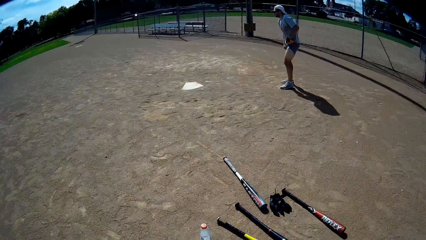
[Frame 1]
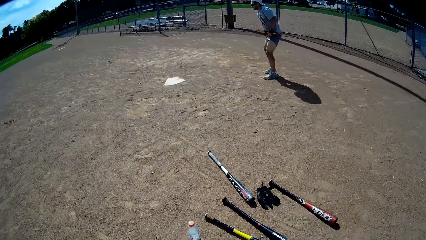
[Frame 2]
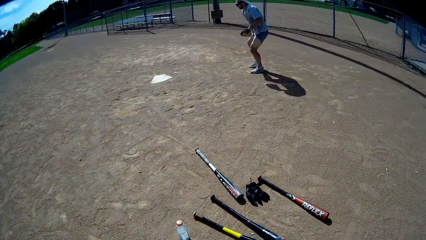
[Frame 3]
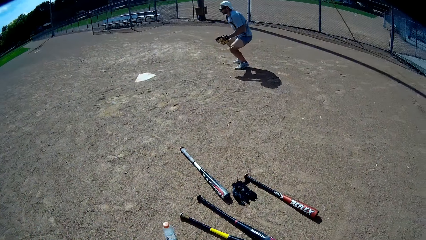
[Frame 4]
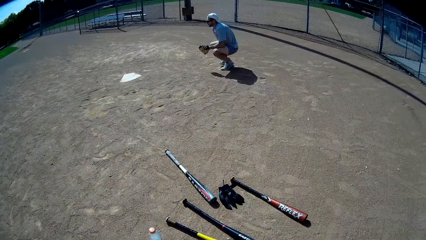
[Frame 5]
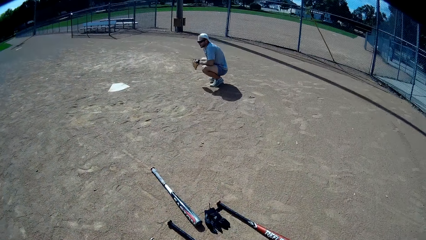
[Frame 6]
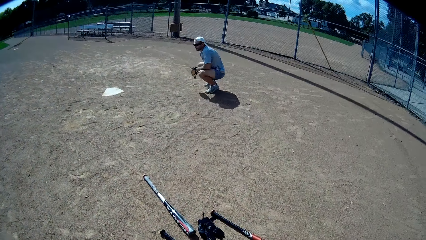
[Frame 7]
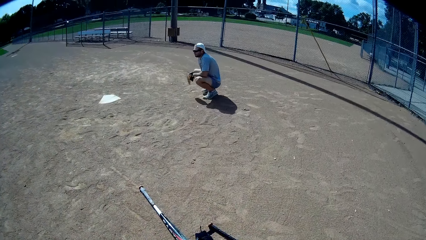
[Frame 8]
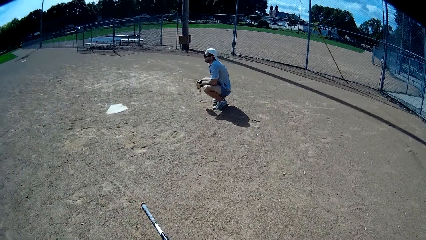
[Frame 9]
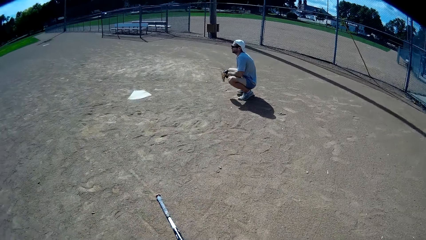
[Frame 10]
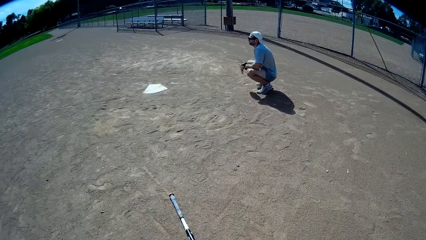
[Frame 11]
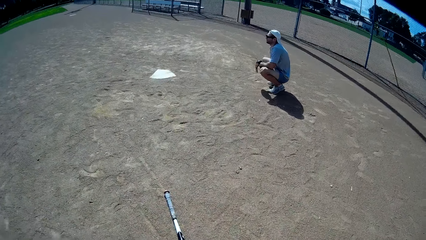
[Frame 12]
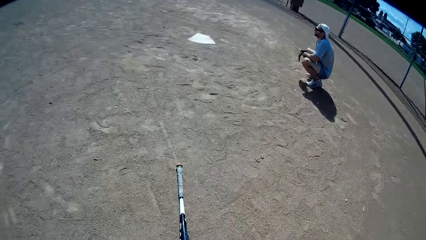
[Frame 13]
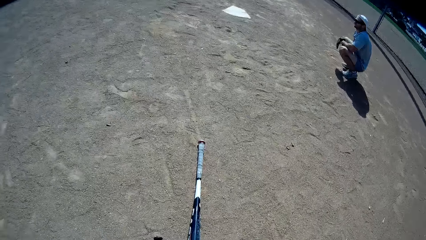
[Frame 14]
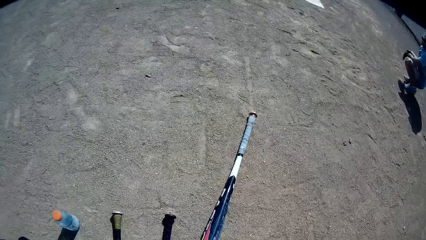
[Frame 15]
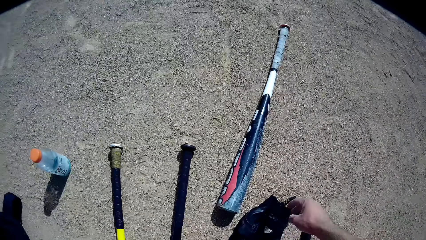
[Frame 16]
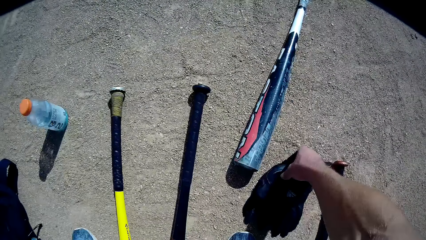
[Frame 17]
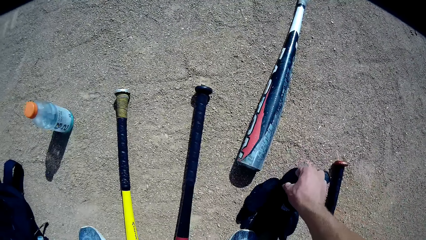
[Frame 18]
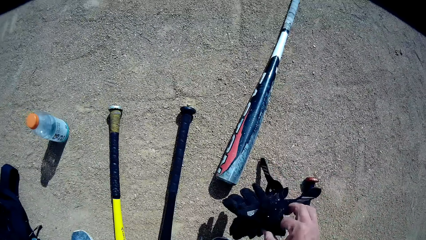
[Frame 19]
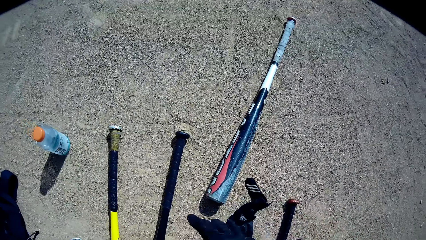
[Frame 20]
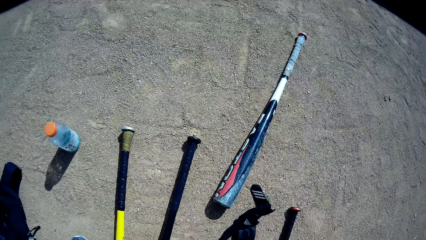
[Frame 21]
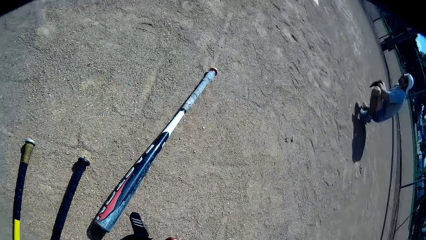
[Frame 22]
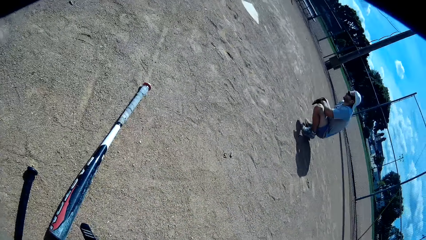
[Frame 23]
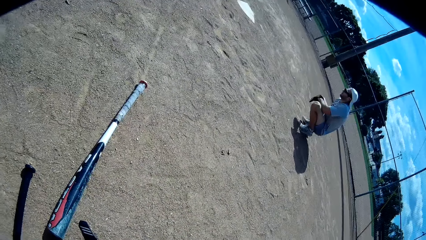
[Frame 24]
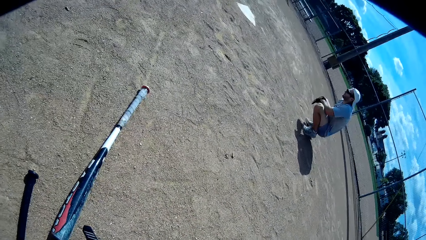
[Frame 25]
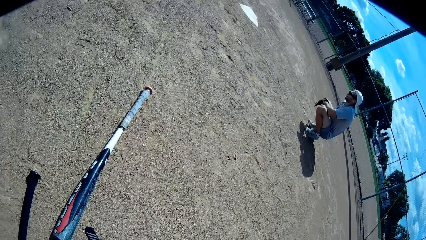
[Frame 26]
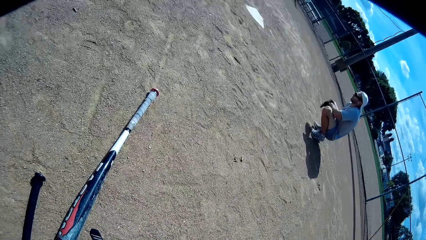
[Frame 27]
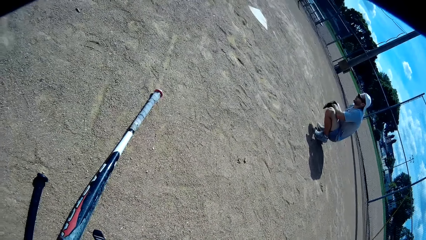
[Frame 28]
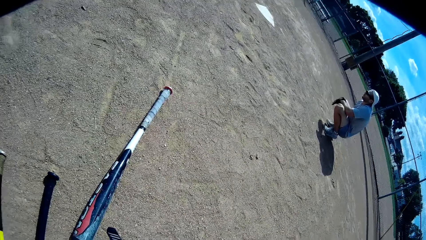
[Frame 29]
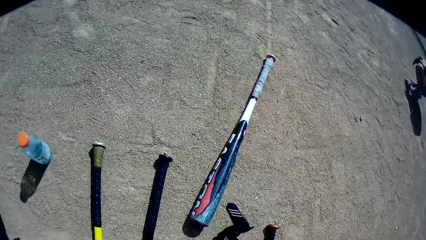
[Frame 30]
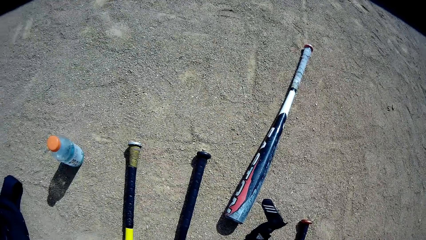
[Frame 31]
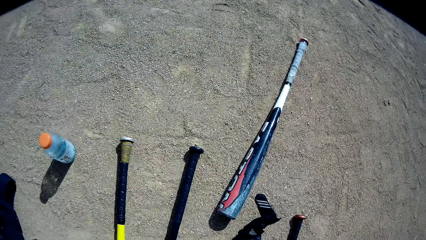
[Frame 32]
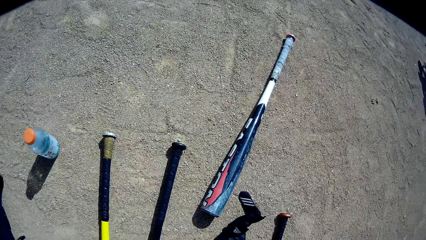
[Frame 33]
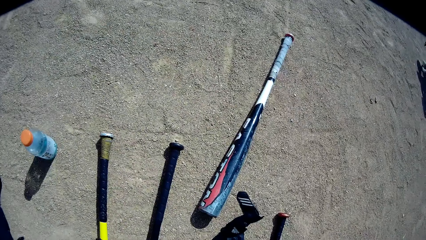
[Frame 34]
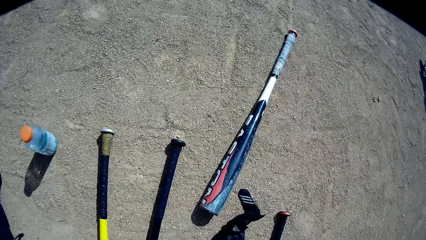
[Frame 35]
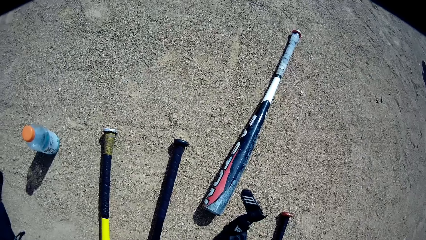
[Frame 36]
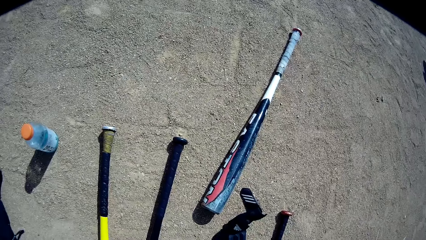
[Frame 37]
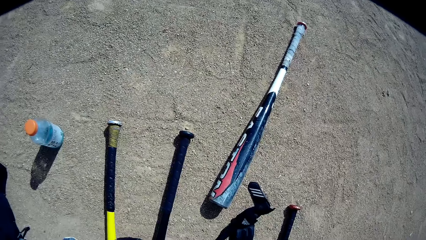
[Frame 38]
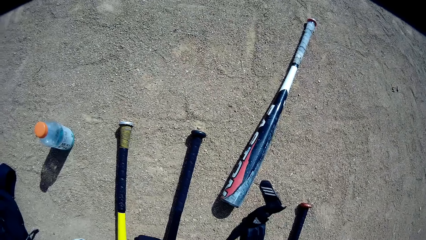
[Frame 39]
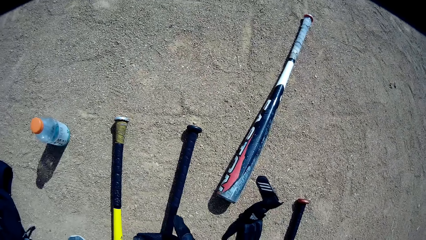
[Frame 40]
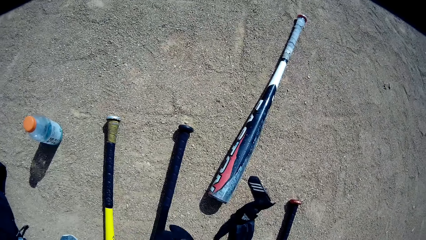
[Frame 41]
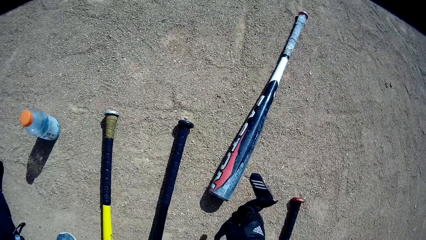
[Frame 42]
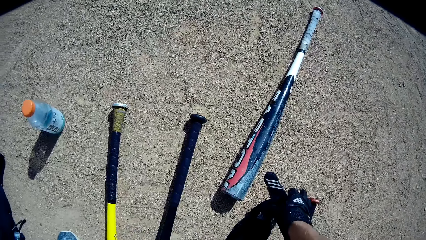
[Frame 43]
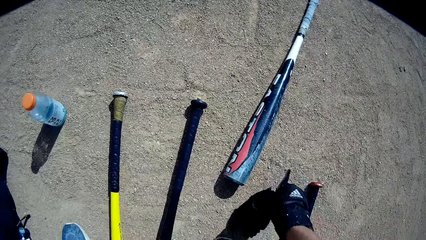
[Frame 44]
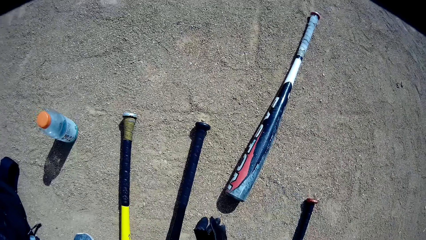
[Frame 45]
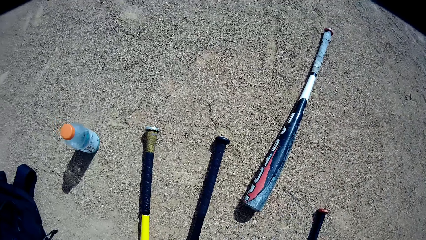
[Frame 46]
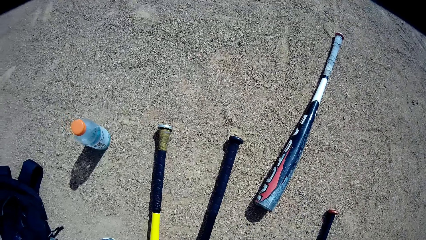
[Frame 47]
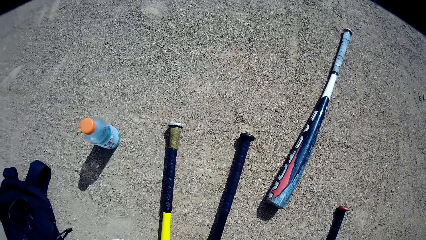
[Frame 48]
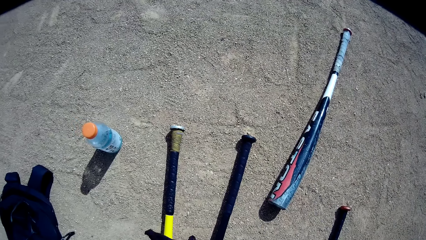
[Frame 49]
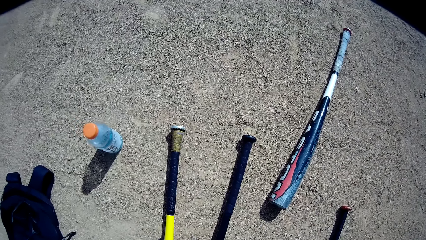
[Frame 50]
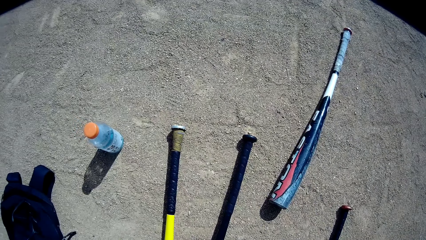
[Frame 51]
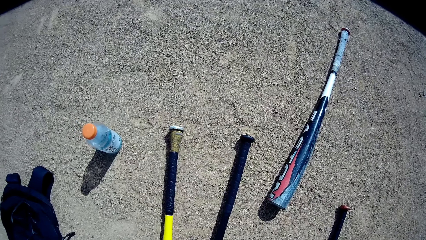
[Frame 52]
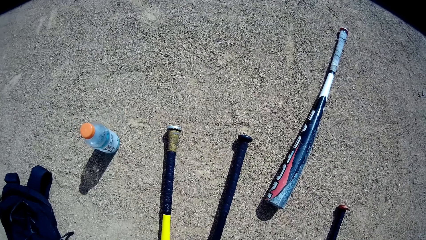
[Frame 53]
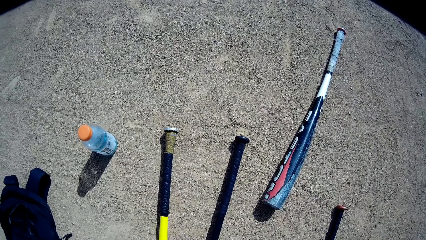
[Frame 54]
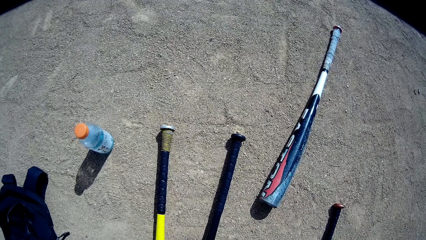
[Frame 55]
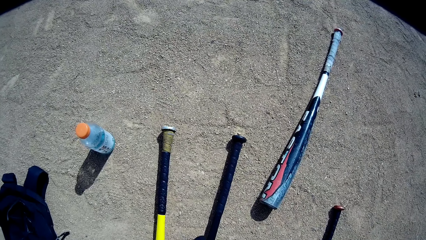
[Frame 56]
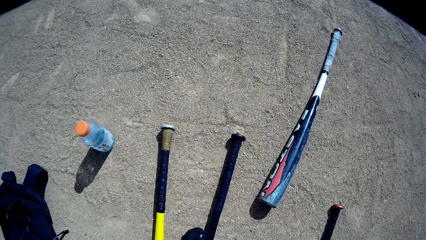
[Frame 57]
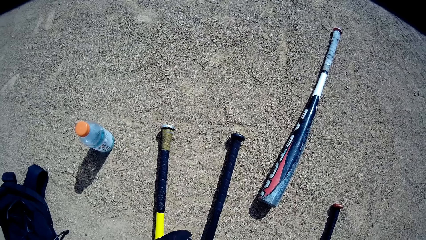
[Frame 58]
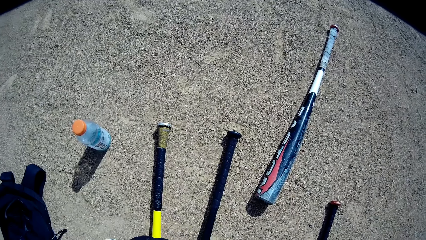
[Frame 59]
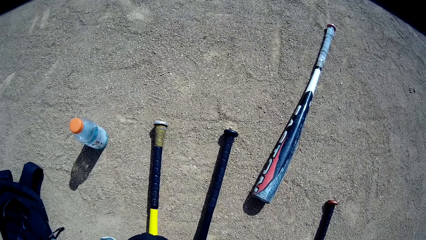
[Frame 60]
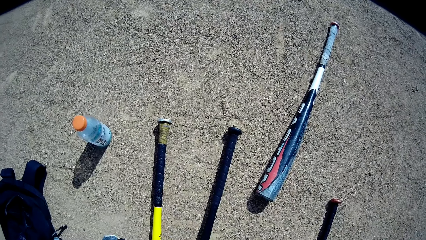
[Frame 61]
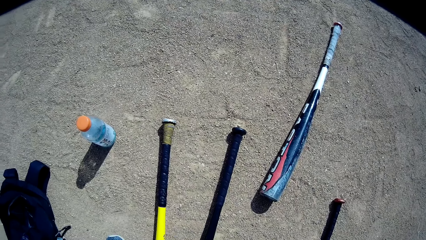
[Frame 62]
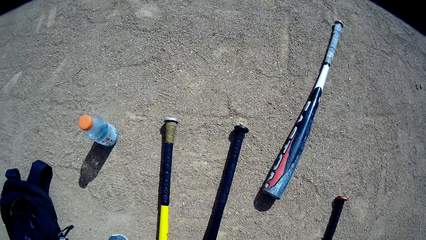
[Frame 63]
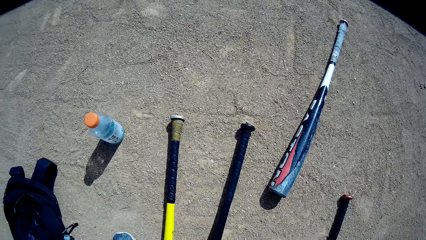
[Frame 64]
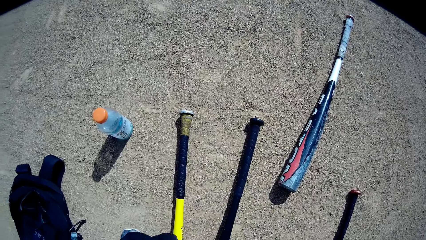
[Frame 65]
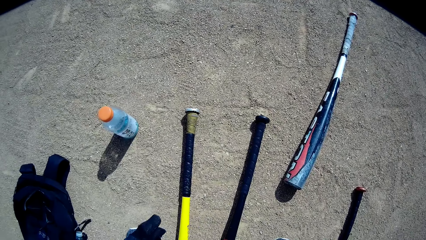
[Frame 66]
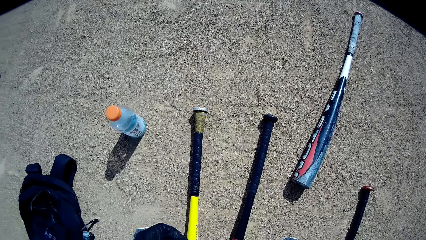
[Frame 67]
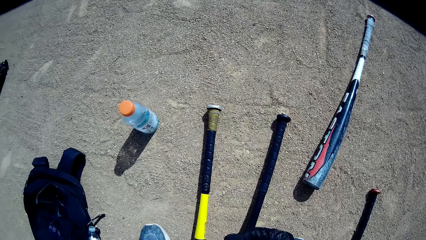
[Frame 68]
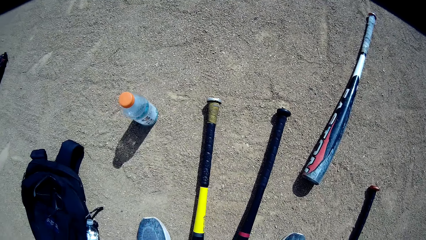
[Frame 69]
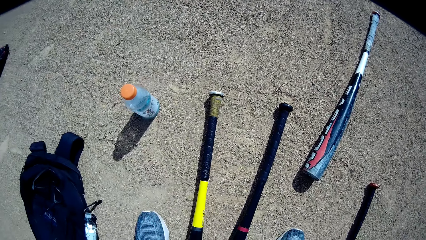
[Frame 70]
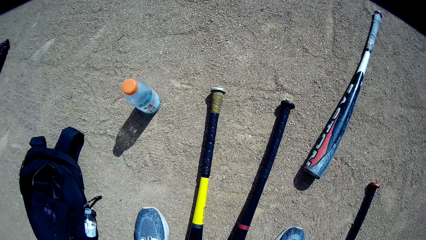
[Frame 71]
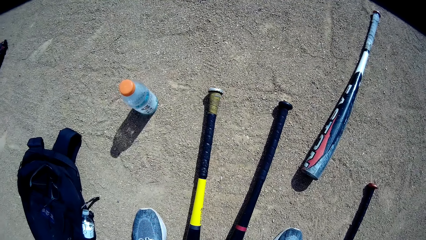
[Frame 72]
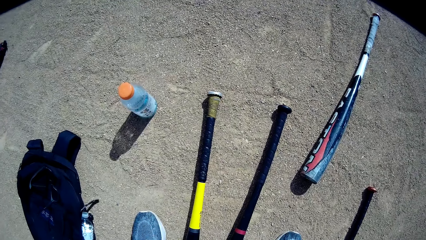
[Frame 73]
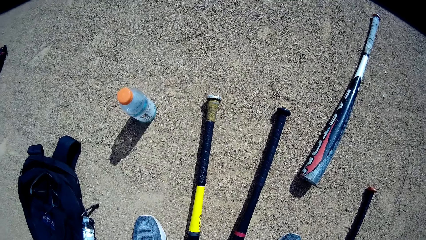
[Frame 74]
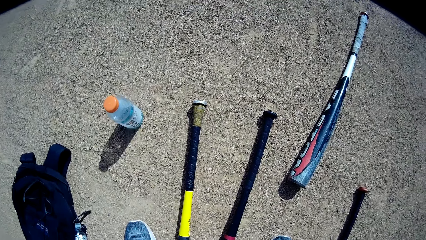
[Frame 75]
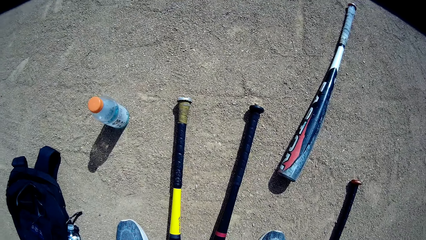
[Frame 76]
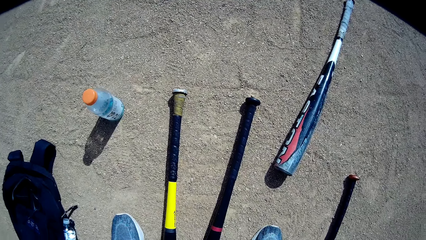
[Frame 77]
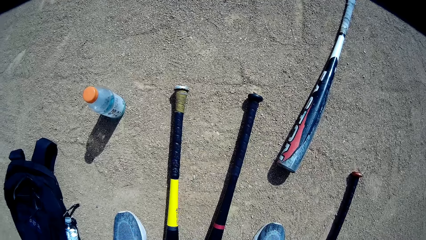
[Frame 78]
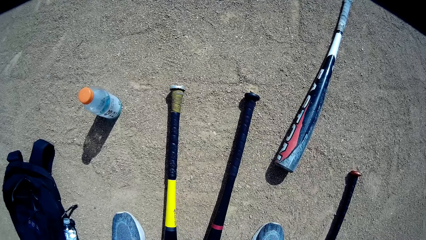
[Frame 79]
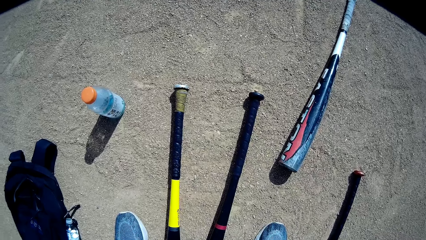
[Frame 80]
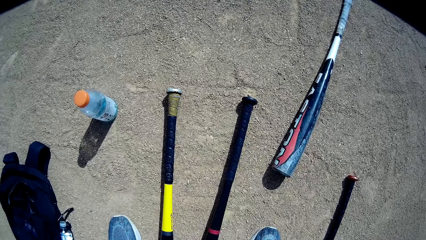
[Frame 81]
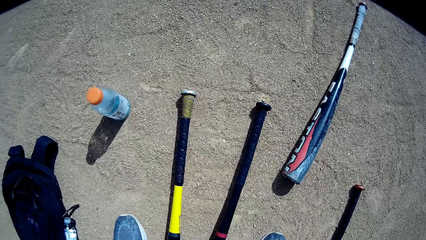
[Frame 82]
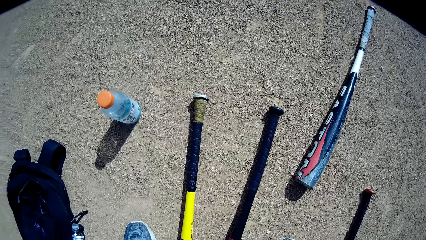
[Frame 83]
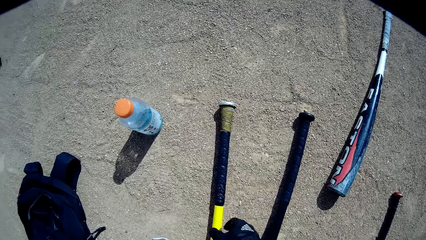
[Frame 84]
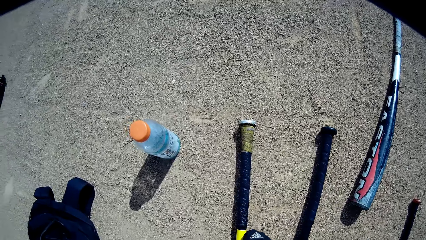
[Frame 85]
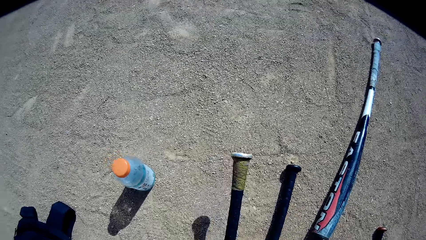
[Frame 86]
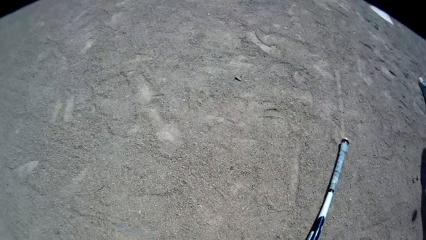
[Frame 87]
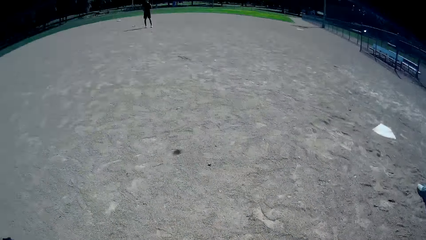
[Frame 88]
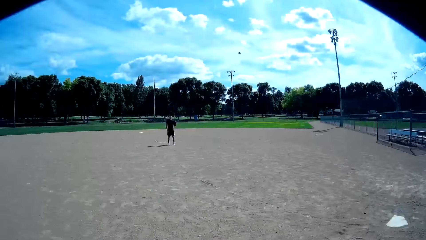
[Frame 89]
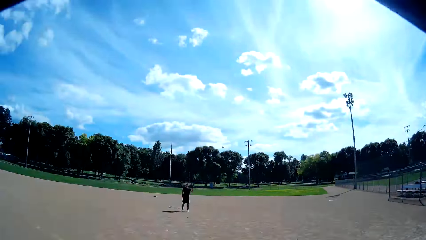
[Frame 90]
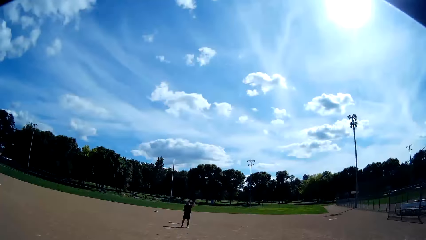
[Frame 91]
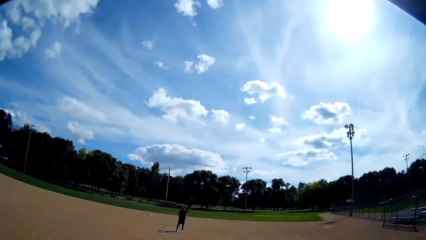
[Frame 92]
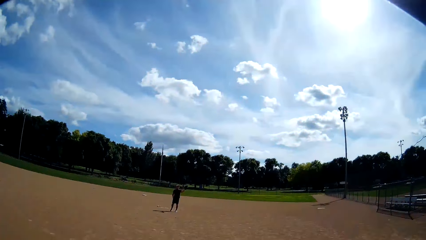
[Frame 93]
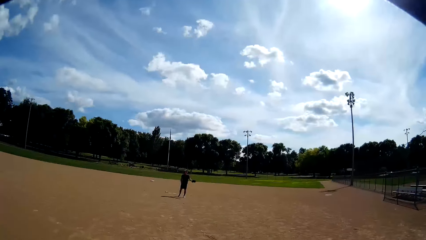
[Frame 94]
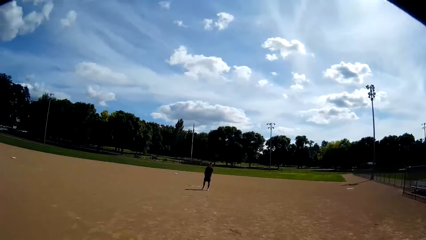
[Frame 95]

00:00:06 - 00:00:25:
A man squats on the ground. The camera wearer picks up a baseball glove from the ground. They put on the glove and interact with the man. They pick up another baseball glove from the ground. They put on the glove. They pick up a baseball bat from the ground. Another man catches the ball from the first man.
